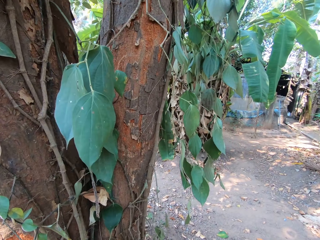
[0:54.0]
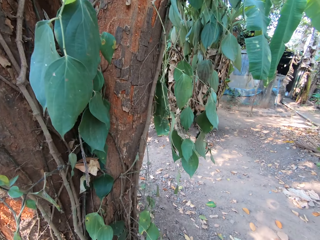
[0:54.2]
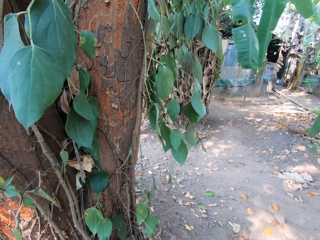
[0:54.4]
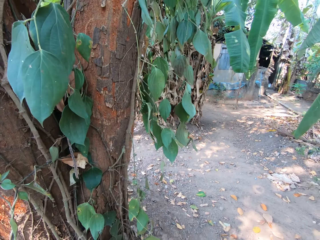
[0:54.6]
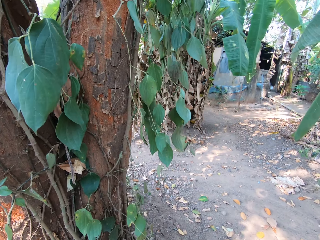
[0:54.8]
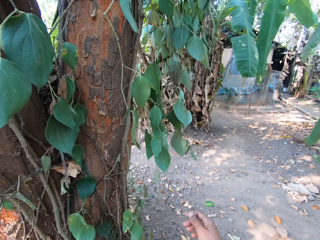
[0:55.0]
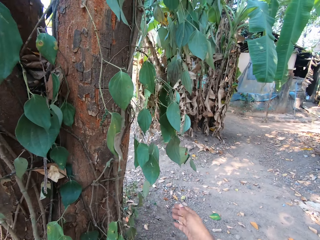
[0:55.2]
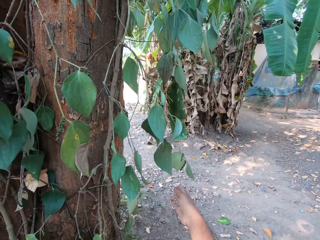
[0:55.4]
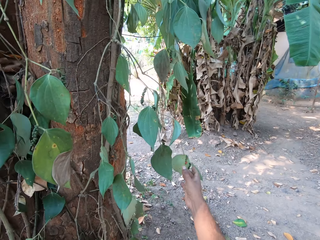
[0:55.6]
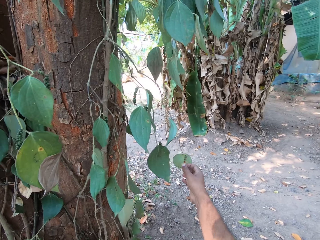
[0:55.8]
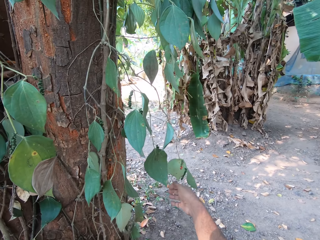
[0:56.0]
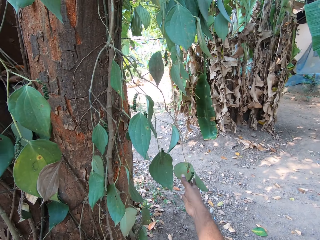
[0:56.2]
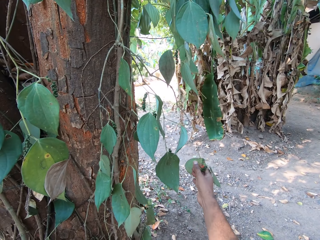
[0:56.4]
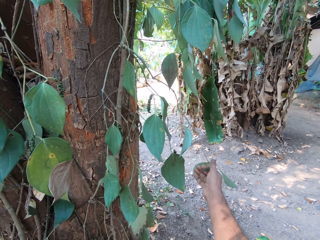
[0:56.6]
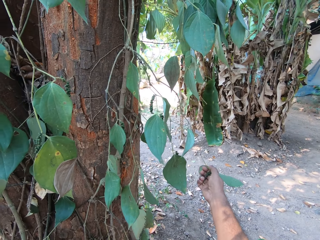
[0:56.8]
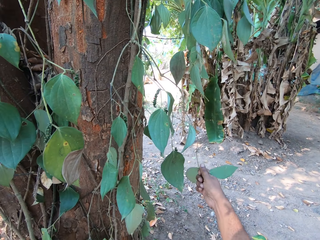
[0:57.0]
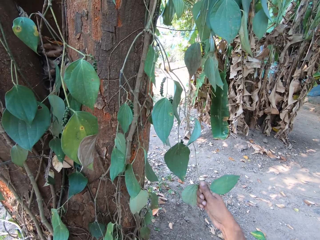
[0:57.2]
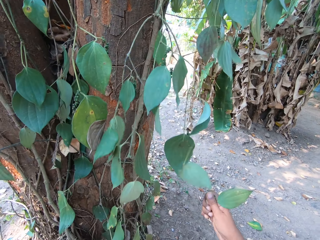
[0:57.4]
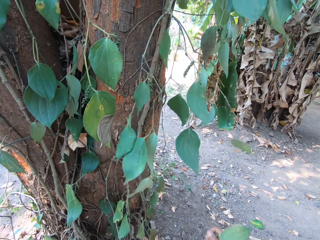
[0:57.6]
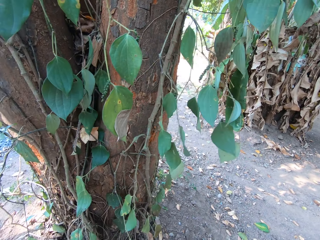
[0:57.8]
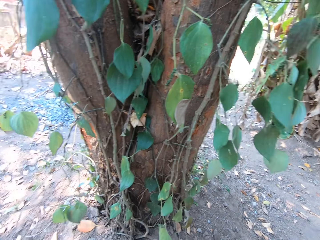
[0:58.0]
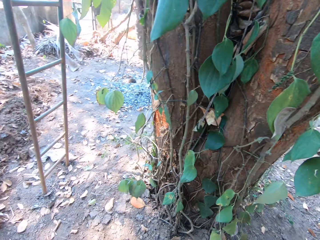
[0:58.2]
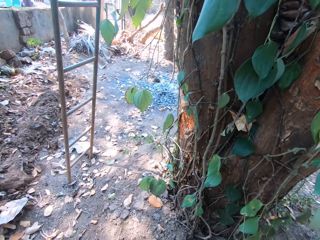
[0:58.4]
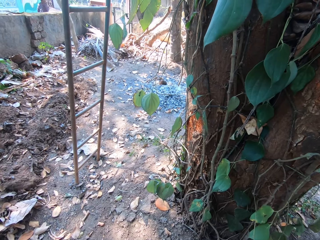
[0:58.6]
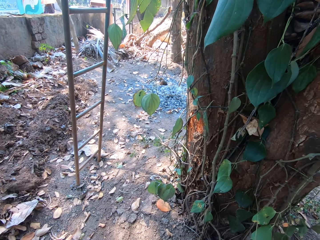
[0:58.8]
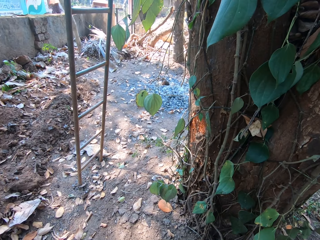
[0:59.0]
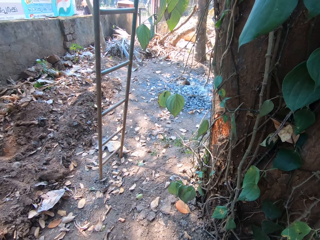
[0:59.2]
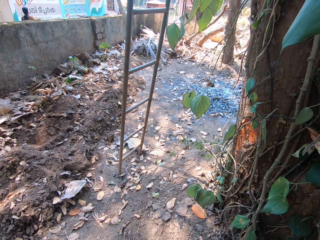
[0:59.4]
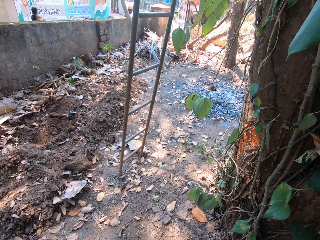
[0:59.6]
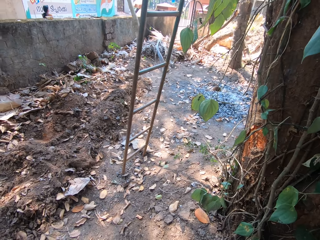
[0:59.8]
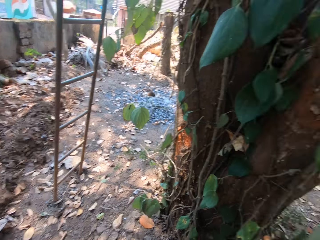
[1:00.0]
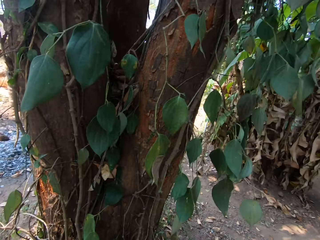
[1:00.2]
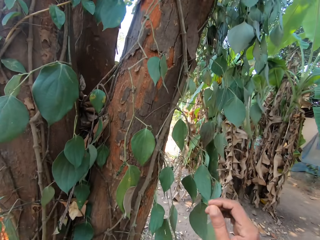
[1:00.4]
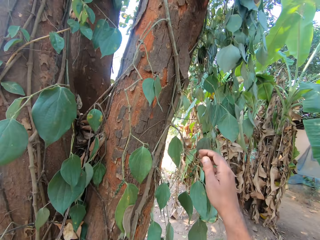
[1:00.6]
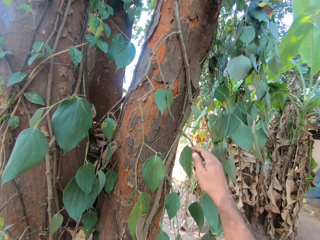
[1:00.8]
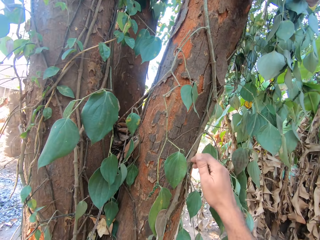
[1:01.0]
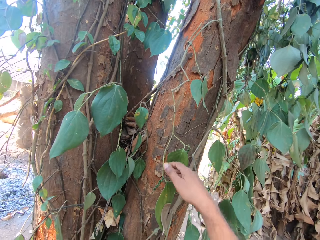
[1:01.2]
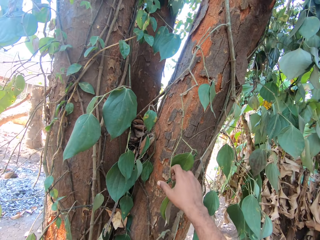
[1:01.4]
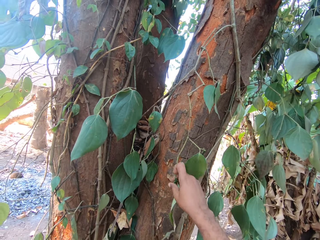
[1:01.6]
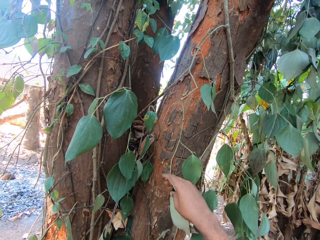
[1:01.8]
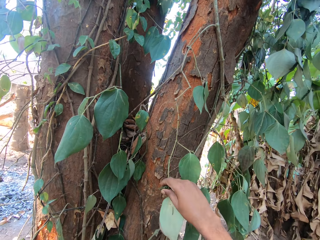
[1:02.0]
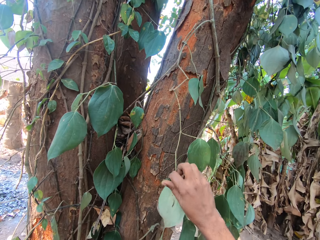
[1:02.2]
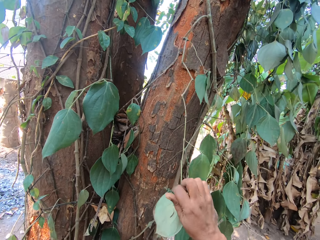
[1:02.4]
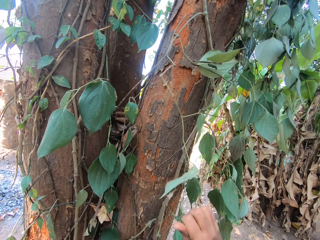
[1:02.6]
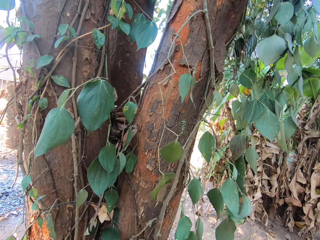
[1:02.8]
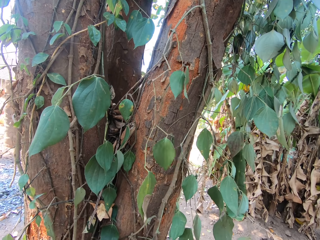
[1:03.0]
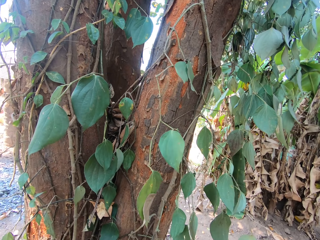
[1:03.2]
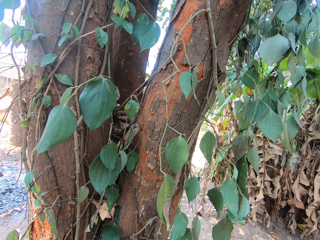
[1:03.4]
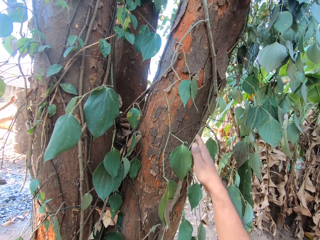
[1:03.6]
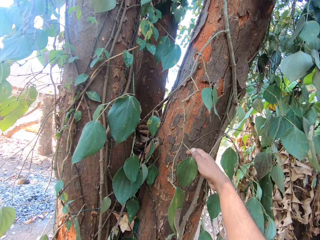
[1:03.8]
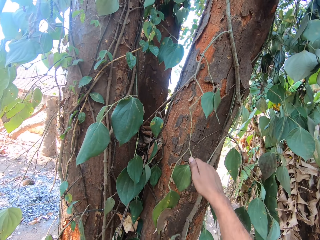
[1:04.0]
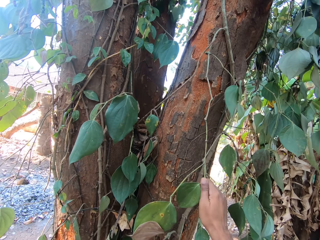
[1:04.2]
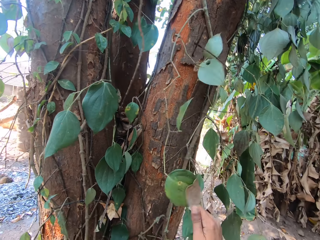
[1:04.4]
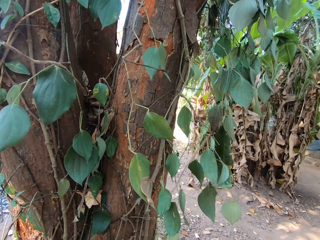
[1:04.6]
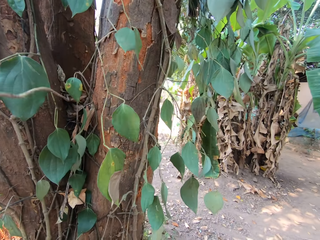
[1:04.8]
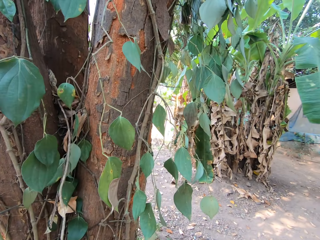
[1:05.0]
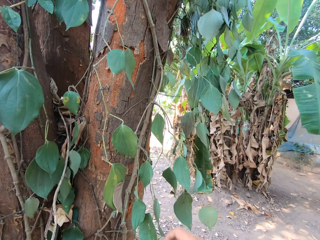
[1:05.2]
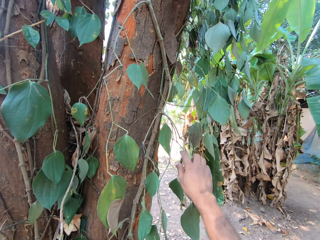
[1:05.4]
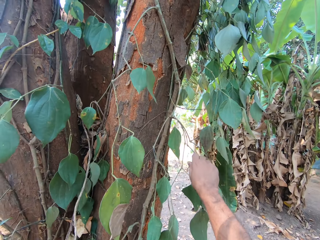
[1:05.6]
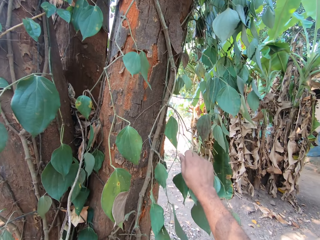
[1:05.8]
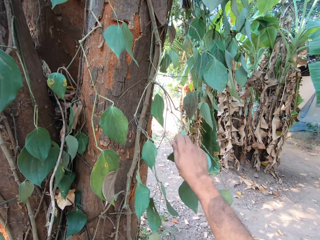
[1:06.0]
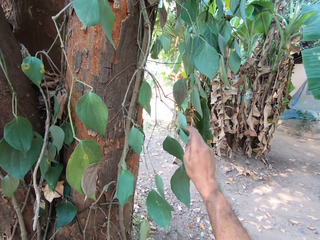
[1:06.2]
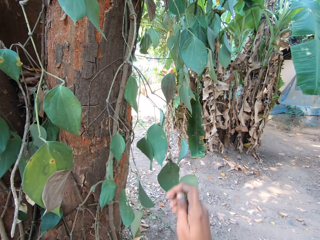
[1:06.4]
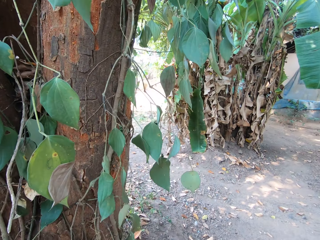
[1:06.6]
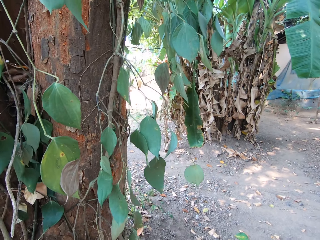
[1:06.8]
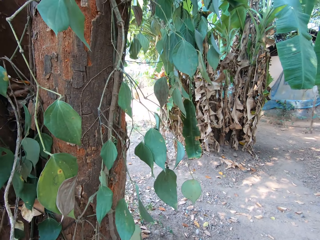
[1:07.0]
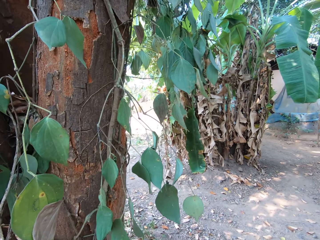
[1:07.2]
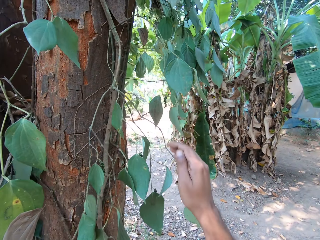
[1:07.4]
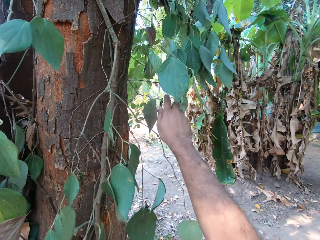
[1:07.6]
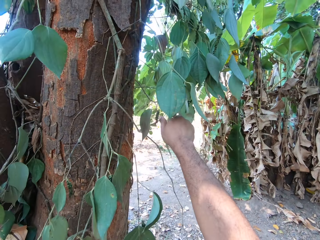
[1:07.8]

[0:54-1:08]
The camera wearer drops the fruits in his right hand in the plastic bag in his left hand. He plucks some fruits from the tree with his right hand. He drops the fruits in his right hand in the plastic bag in his left hand. He plucks some fruits from the tree with his right hand. He drops the fruits in his right hand in the plastic bag in his left hand. He plucks some fruits from the tree with his right hand. He drops the fruits in his right hand in the plastic bag in his left hand. He plucks some fruits from the tree with his right hand. He drops the fruits in his right hand in the plastic bag in his left hand.

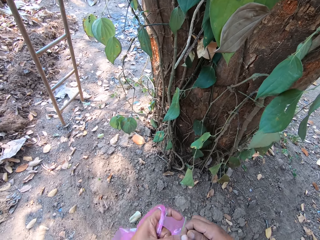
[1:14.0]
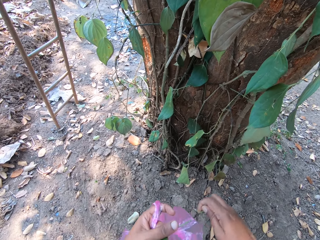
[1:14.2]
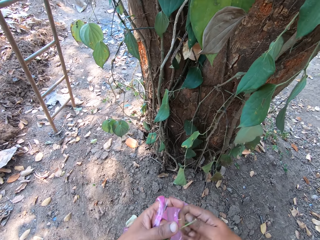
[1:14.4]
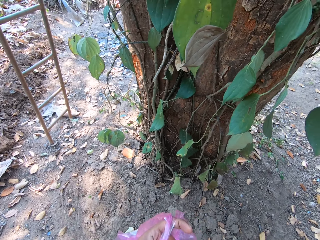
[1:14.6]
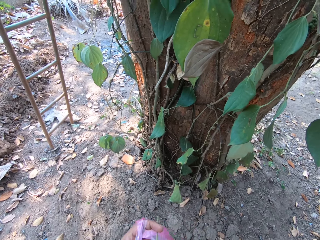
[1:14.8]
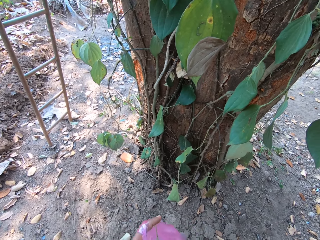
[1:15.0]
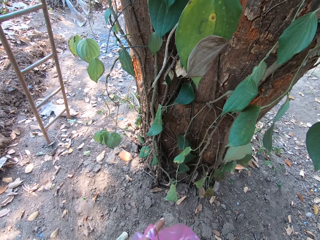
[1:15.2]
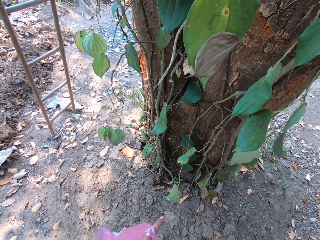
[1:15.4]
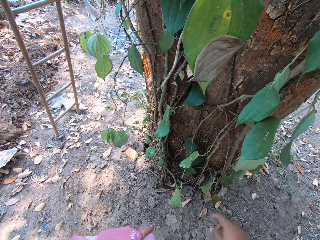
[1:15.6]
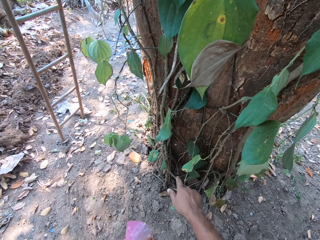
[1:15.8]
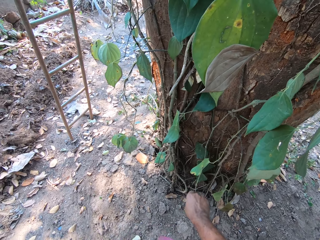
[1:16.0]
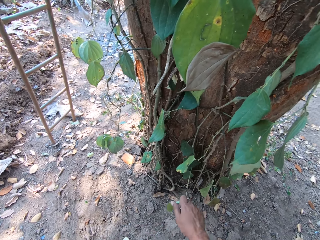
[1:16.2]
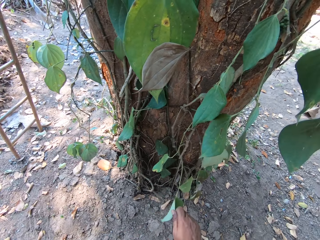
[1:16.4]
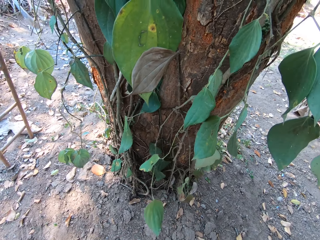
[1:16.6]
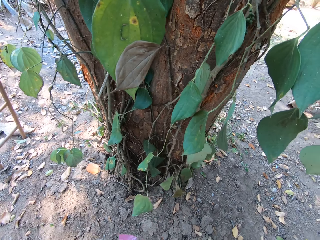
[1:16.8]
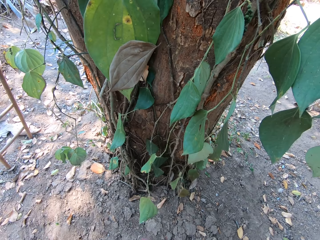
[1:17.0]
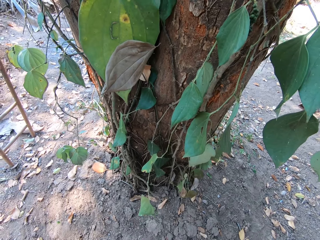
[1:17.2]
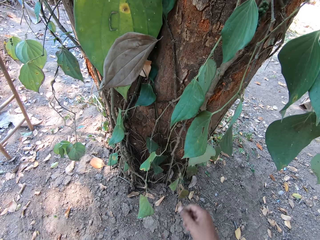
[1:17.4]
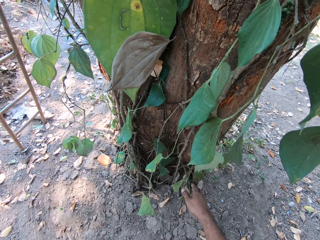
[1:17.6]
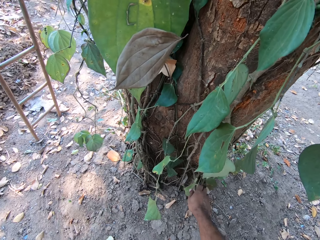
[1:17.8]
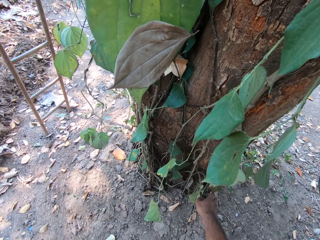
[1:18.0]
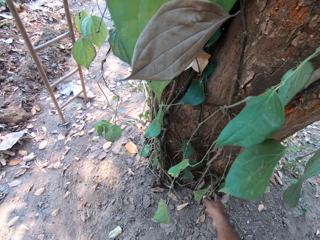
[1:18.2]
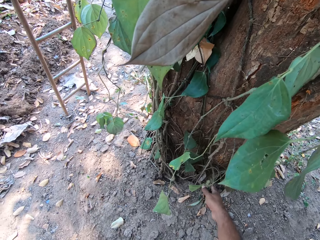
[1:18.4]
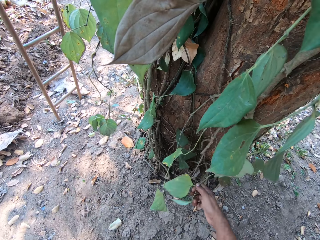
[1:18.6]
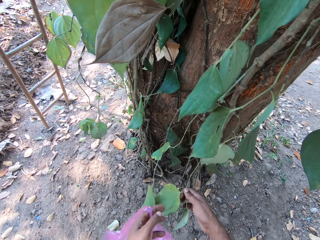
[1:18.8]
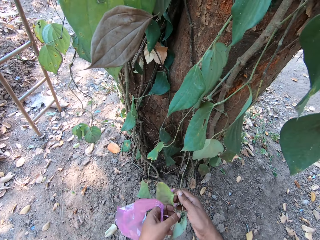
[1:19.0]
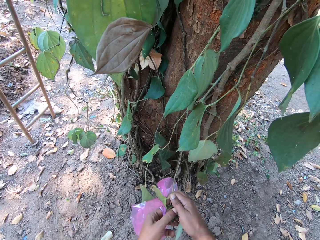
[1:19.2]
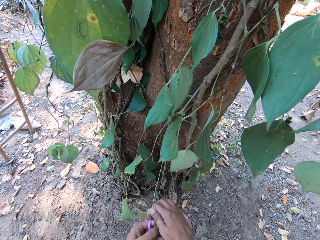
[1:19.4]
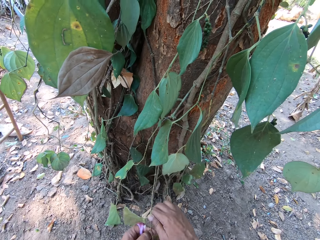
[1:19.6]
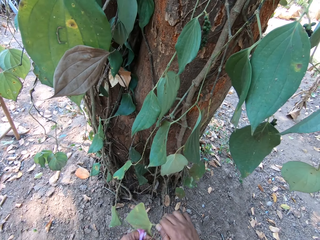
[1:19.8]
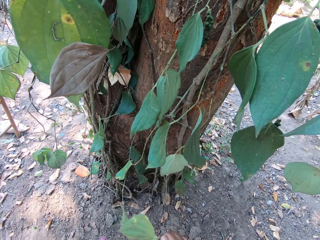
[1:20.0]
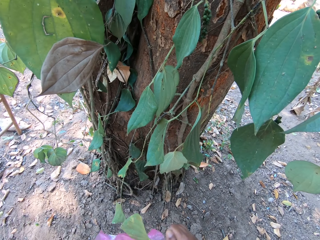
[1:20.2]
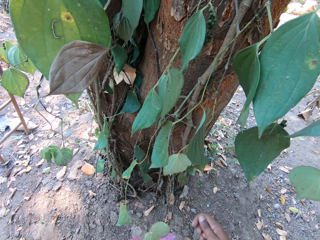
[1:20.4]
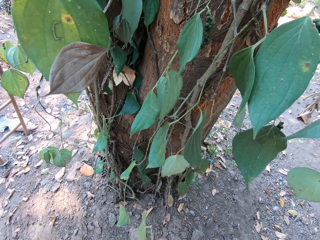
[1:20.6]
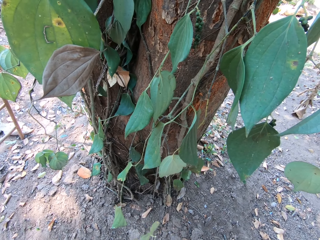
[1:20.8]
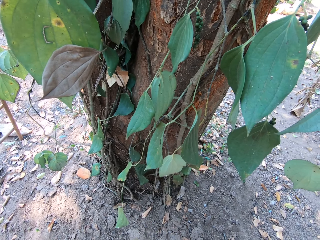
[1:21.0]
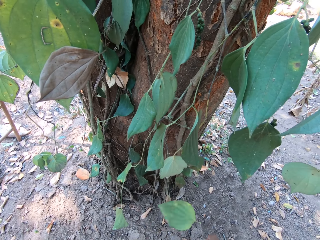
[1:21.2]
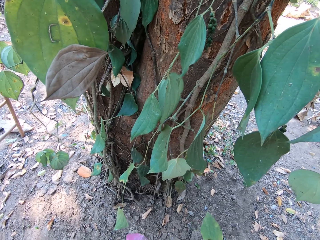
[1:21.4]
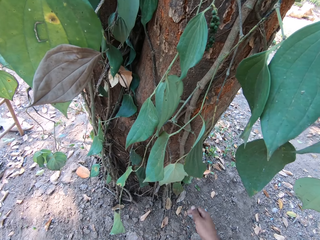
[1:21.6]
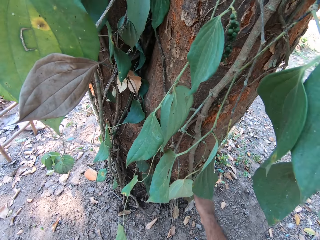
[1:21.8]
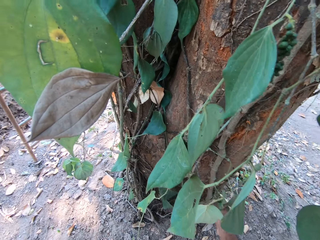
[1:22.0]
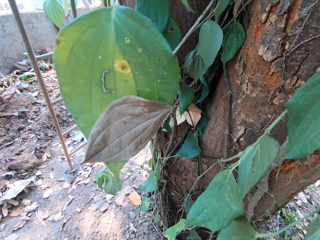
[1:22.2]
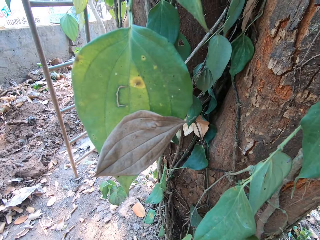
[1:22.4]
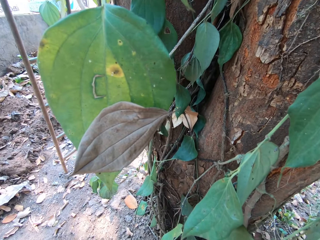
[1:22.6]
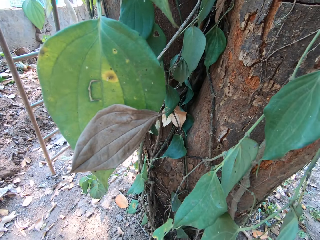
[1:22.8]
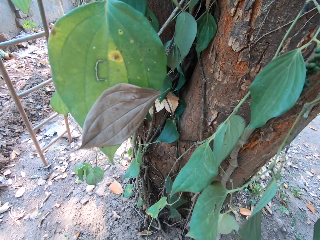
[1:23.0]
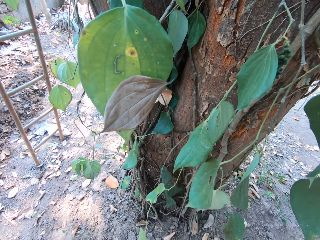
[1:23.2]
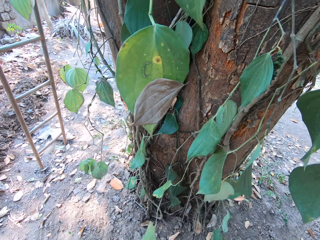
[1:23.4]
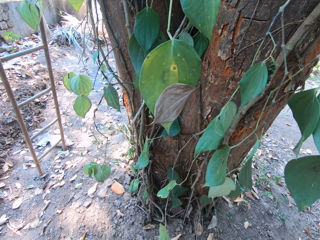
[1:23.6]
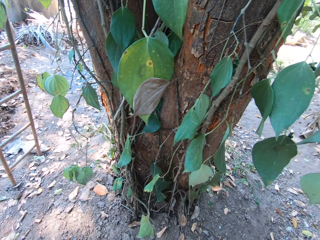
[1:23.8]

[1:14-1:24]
The camera wearer drops the fruit in his right hand in the plastic bag in his left hand. He plucks fruits from the tree with his right hand. He drops the fruit in his right hand in the plastic bag in his left hand. He holds a stem from the tree with his right hand. He detaches the leaf on the stem from the tree with both hands. He plucks fruits from the tree with his right hand.
